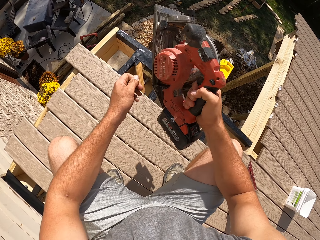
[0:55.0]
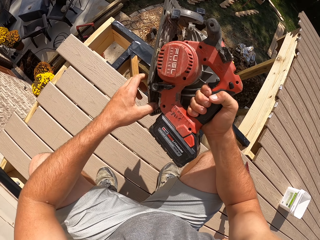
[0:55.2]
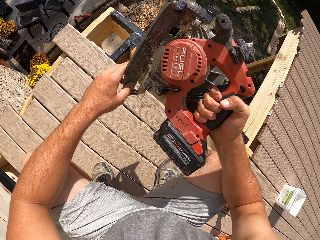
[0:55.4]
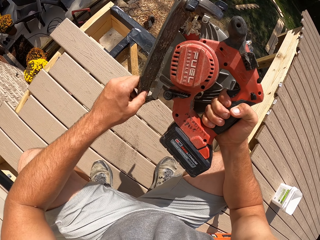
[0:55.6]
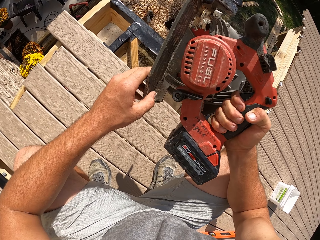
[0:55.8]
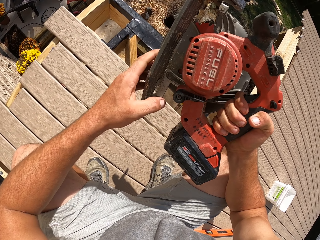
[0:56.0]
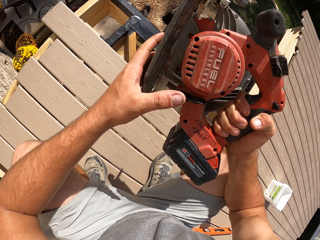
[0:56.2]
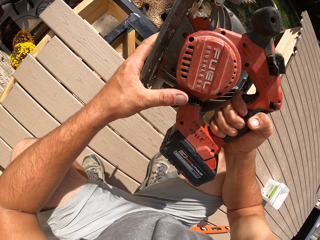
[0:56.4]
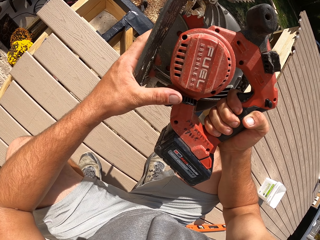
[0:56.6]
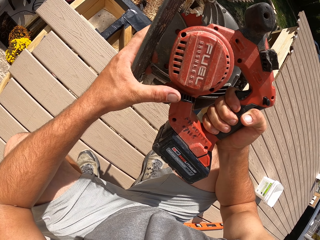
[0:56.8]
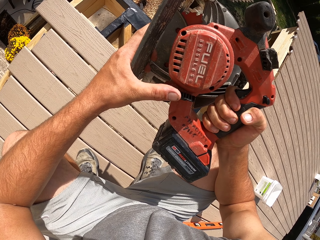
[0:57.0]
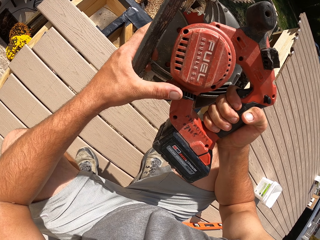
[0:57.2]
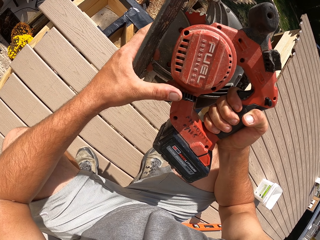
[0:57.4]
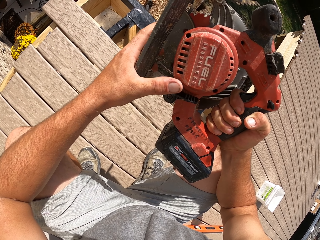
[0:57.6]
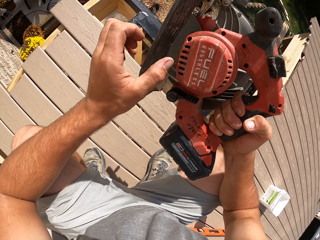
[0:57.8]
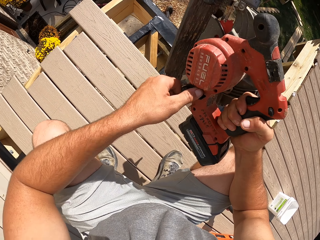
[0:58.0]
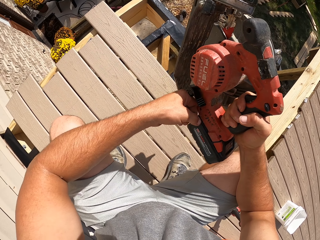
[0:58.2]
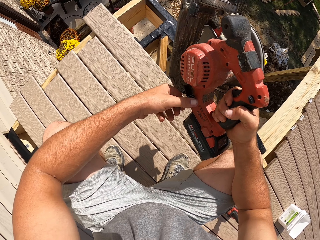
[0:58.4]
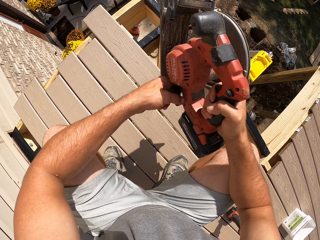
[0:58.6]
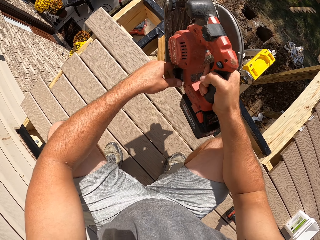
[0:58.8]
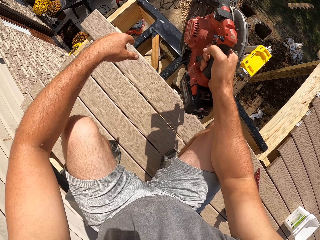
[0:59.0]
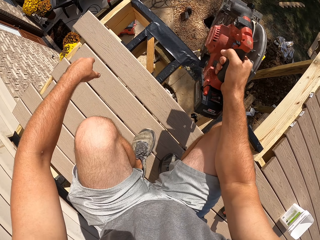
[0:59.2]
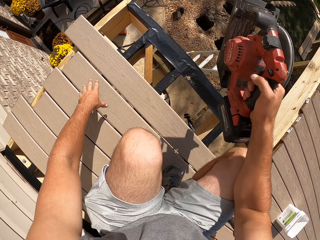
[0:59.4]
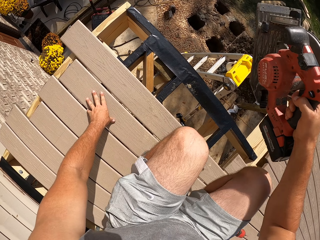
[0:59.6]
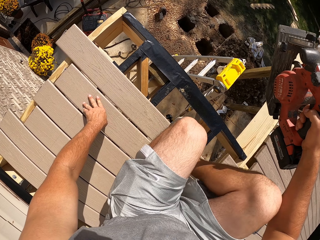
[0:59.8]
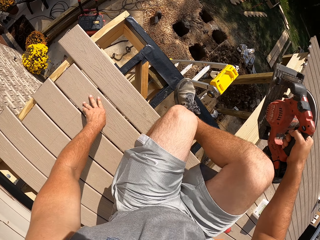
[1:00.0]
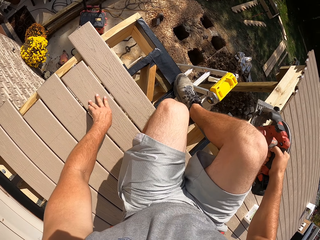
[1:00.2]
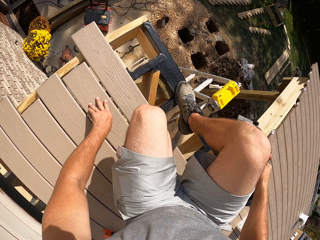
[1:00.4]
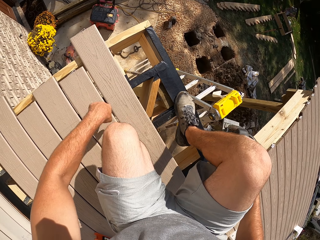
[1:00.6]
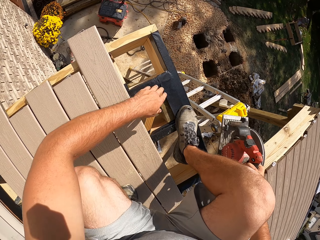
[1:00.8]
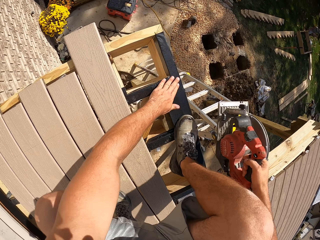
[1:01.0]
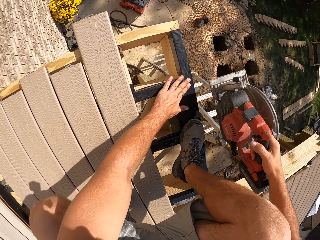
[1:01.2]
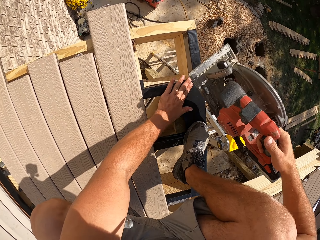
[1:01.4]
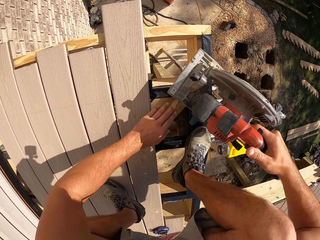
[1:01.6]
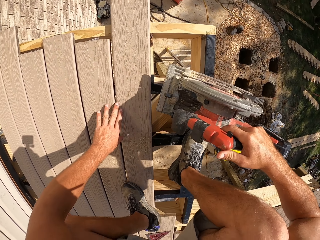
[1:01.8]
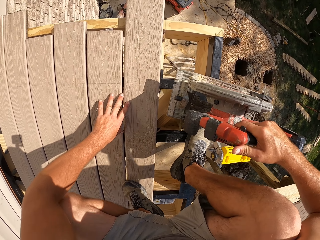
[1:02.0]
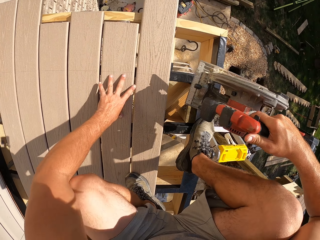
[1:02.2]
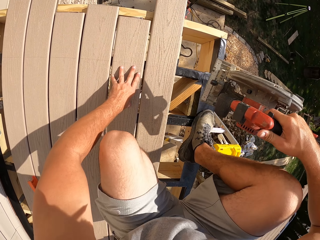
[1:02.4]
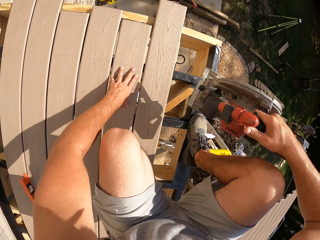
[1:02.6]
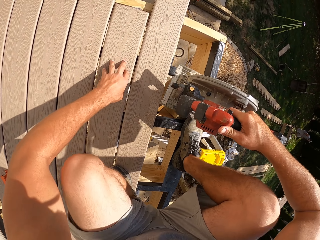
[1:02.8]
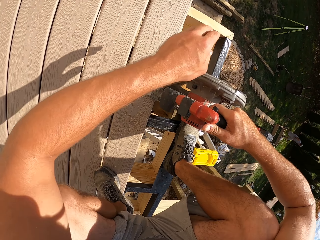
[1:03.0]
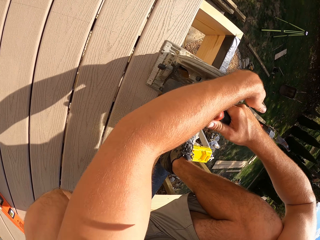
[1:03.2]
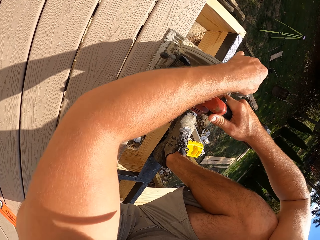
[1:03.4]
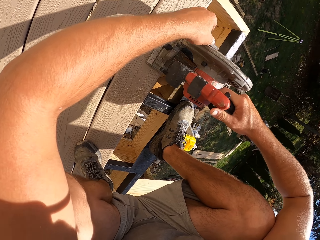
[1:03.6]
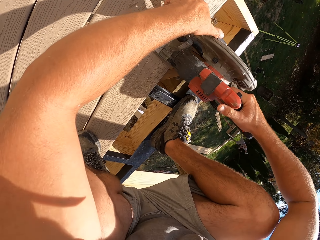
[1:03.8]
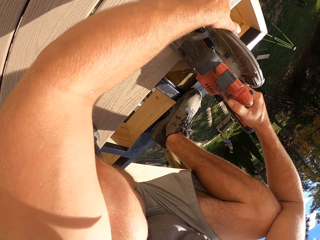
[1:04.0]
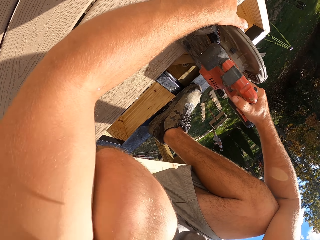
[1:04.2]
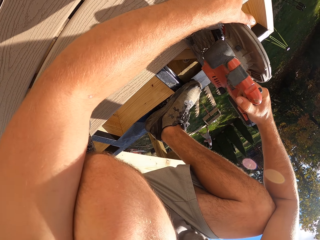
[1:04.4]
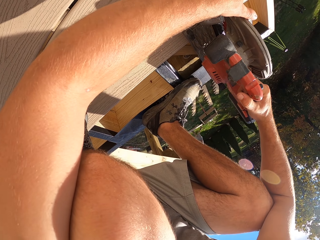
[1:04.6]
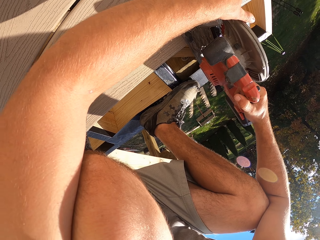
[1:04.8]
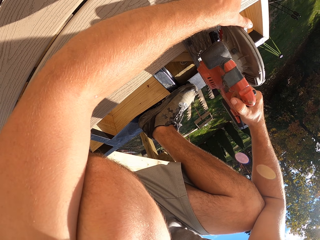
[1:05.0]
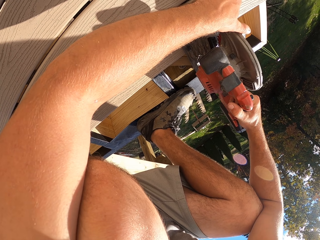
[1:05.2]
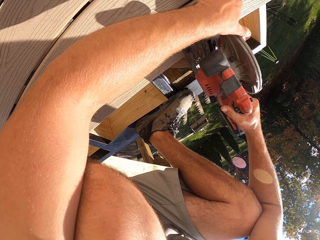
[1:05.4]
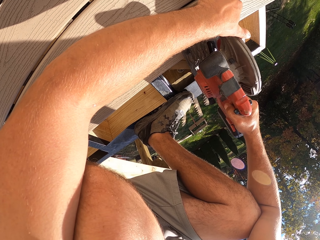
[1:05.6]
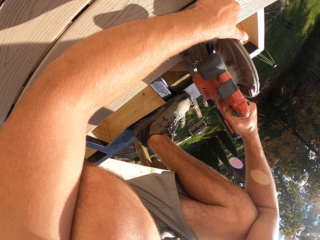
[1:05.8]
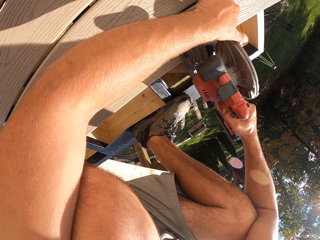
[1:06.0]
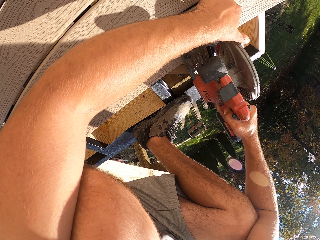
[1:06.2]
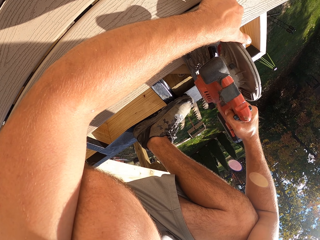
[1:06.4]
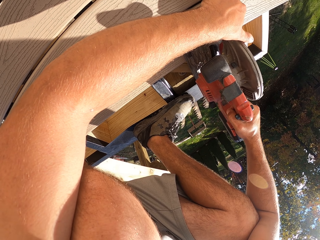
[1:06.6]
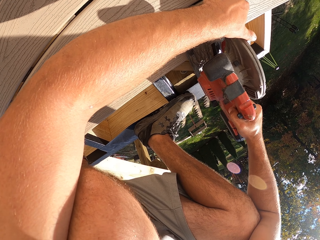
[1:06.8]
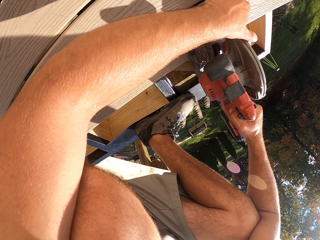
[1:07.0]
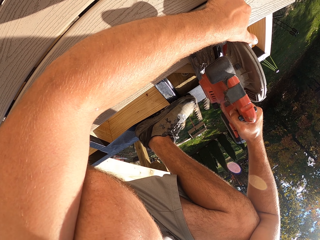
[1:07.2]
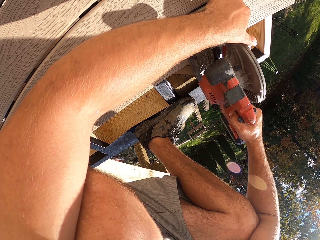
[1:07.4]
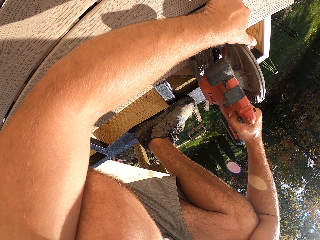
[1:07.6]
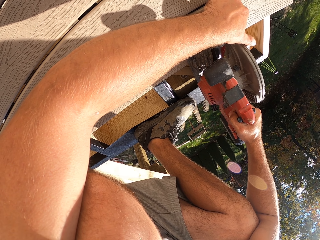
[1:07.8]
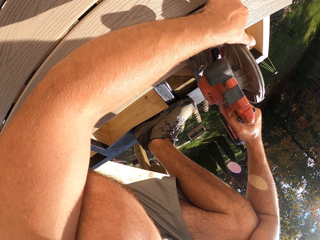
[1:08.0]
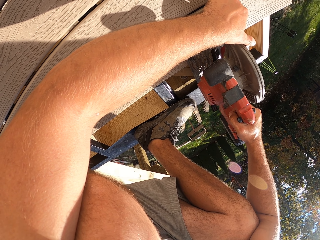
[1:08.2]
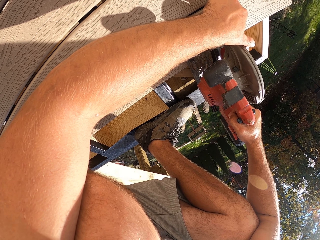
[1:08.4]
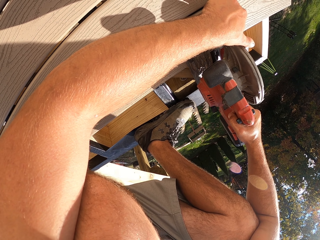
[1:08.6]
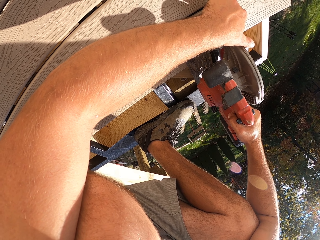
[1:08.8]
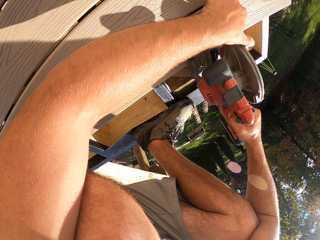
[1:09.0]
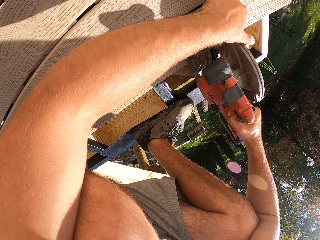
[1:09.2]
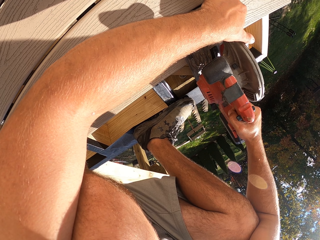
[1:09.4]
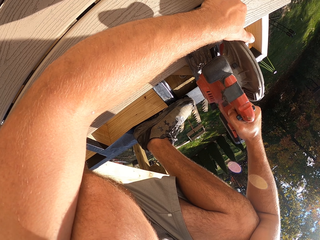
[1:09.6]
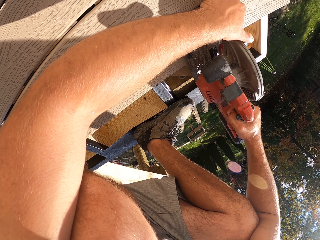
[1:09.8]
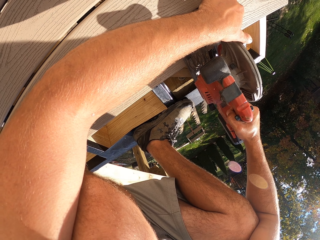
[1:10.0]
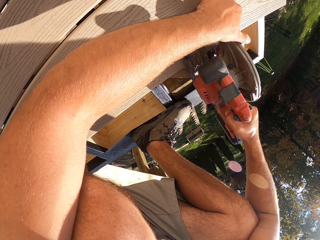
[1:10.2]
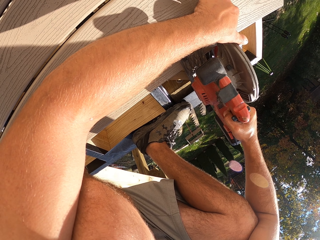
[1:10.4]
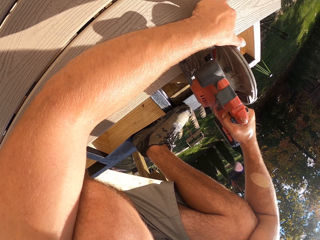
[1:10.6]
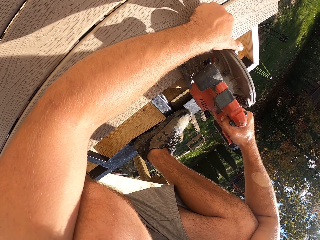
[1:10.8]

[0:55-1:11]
The camera wearer holds a tool with both hands. They touch the power saw. They open the tool. They look at the tool. They climb down the timber. They move. They cut the timber with the power saw.

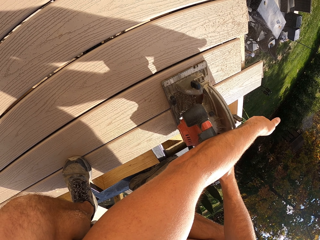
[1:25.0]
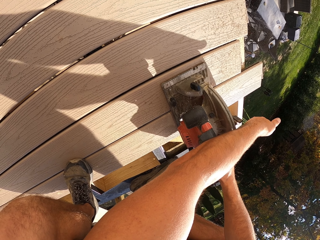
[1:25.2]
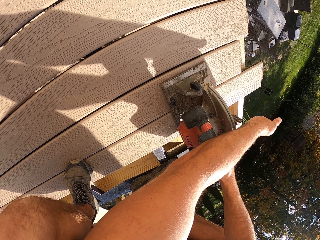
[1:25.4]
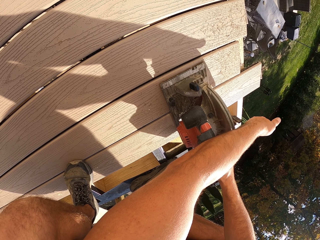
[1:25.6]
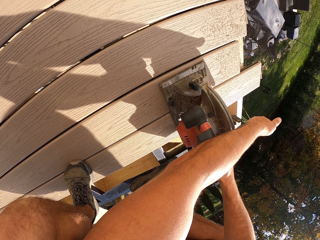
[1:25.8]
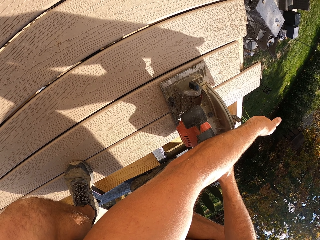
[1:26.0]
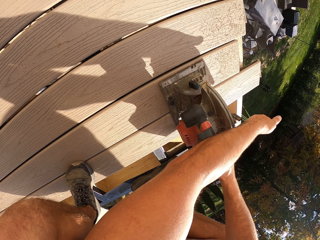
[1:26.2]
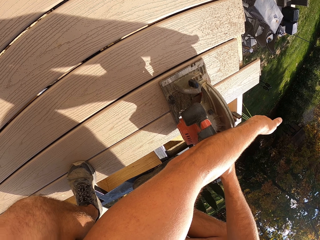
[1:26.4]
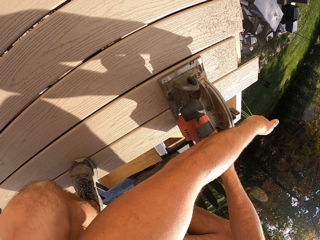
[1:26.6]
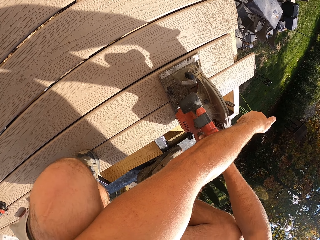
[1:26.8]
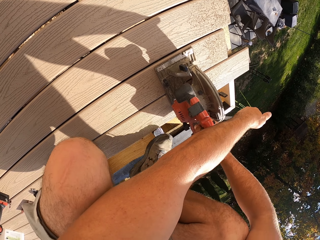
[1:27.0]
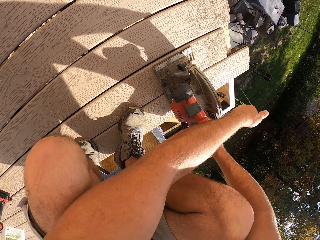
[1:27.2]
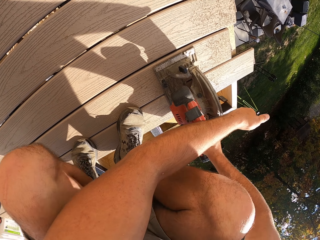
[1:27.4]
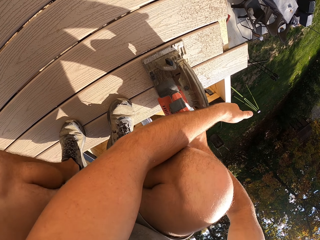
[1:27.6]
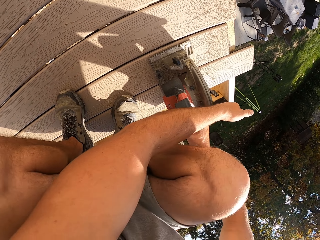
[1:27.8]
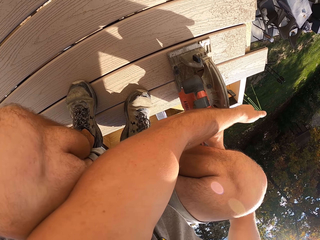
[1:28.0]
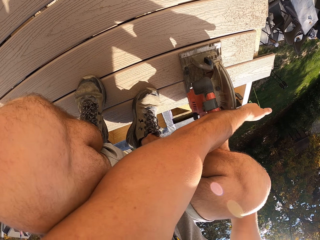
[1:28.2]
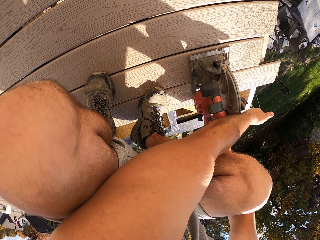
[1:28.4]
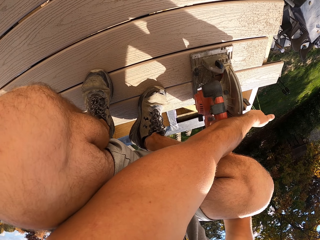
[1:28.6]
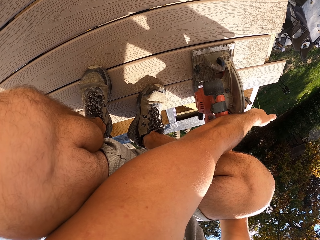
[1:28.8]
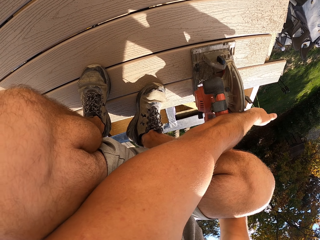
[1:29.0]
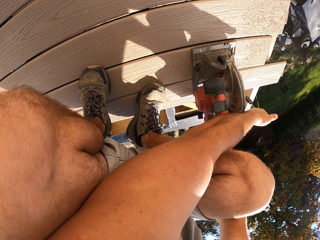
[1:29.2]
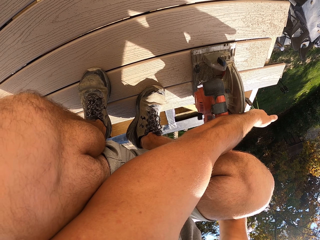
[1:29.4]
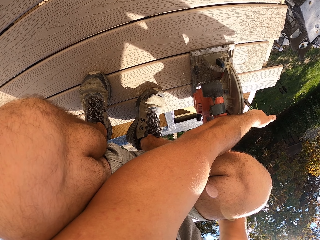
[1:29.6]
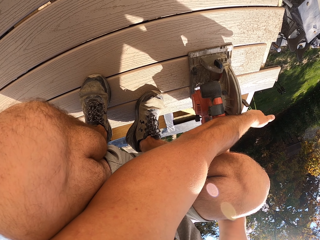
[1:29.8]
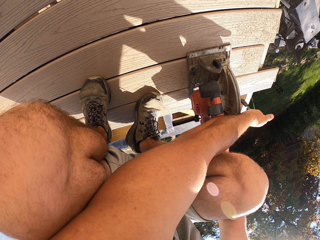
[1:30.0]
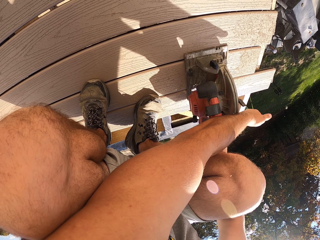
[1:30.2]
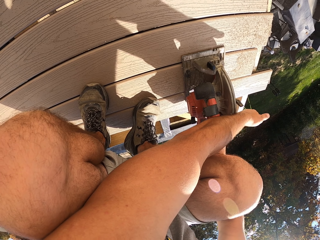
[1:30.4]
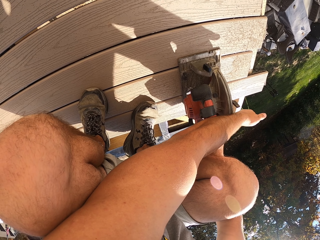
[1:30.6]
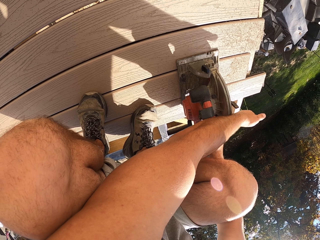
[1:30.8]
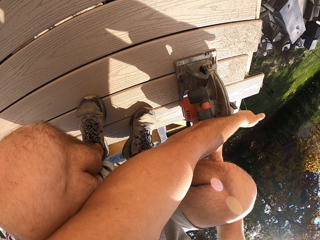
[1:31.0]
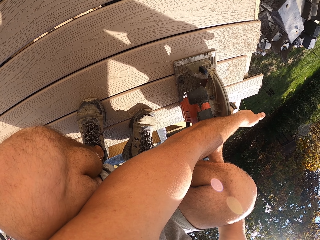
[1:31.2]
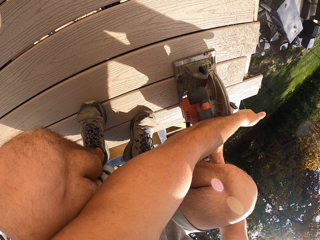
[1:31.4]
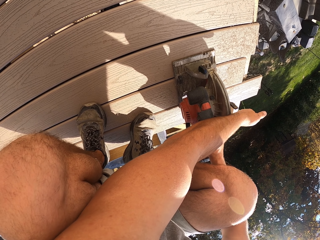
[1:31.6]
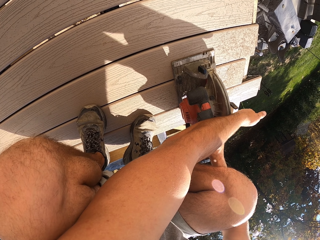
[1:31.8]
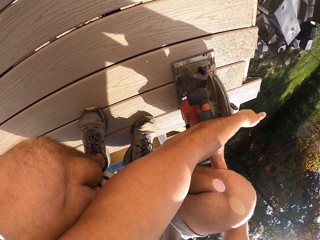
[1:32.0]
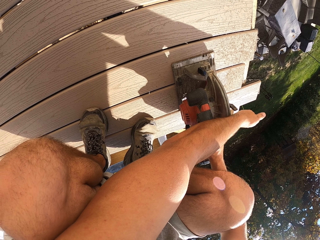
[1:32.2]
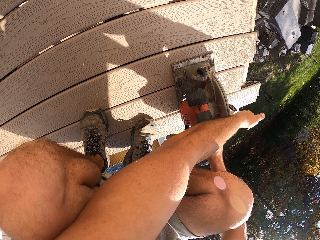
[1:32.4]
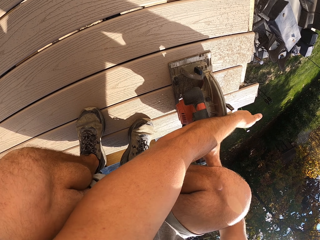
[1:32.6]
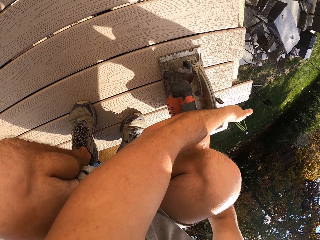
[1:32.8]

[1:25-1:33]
The camera wearer cuts a timber. They move.
